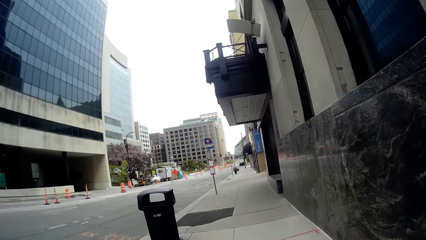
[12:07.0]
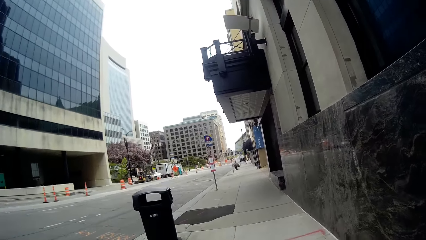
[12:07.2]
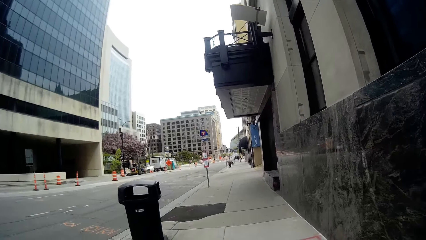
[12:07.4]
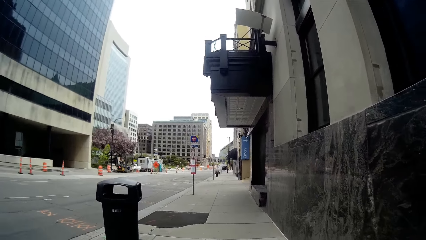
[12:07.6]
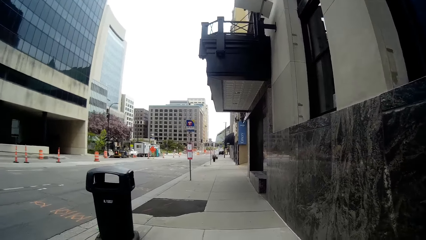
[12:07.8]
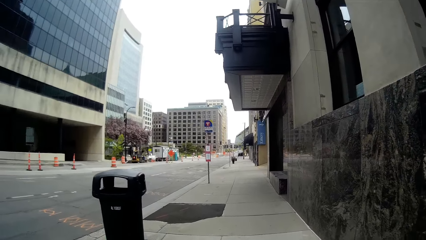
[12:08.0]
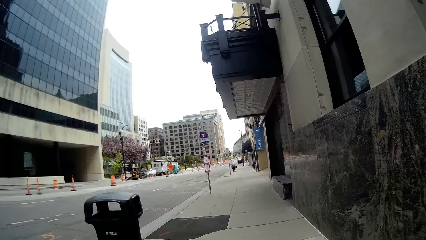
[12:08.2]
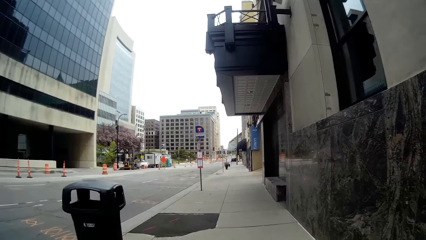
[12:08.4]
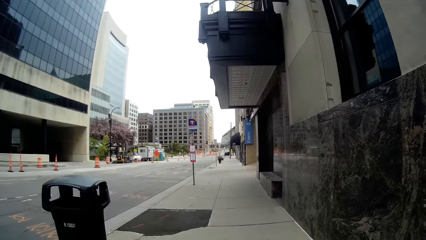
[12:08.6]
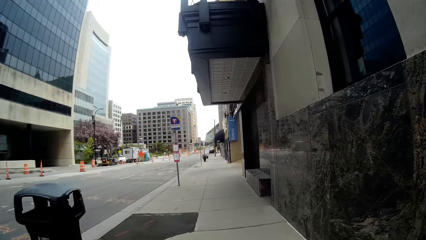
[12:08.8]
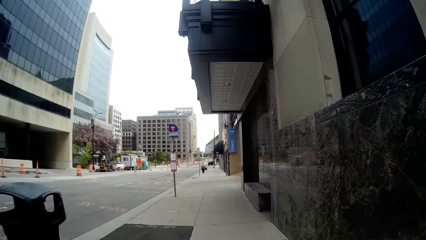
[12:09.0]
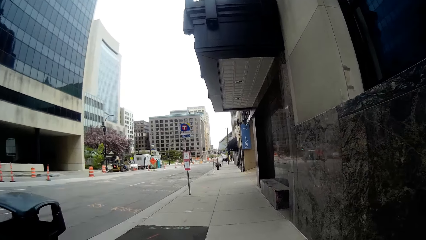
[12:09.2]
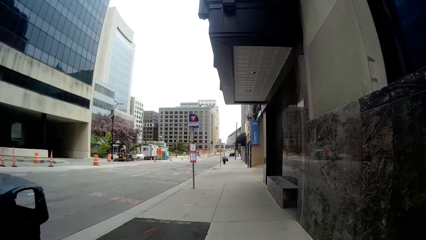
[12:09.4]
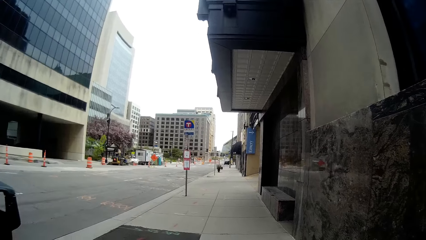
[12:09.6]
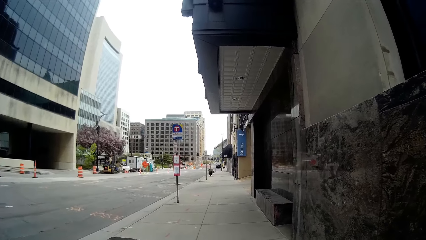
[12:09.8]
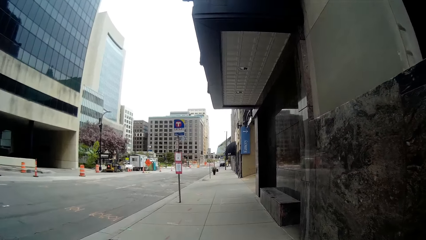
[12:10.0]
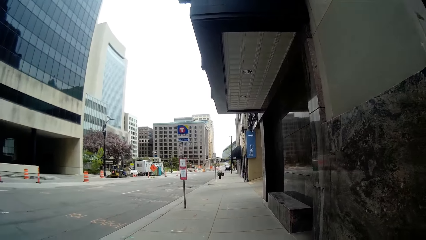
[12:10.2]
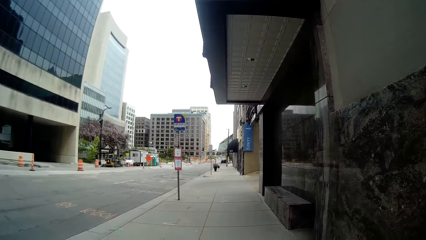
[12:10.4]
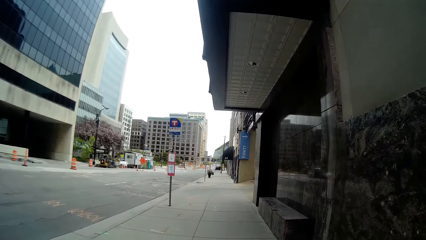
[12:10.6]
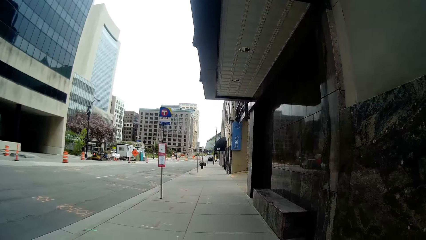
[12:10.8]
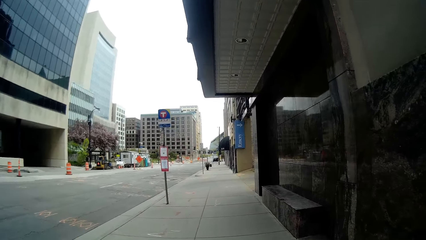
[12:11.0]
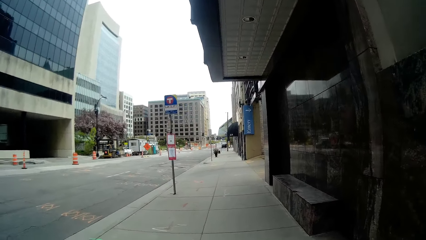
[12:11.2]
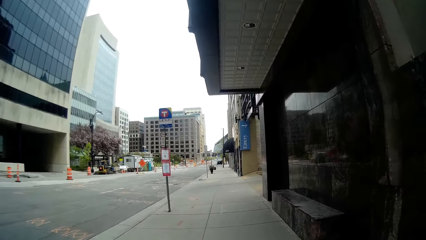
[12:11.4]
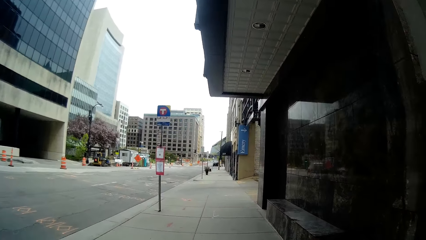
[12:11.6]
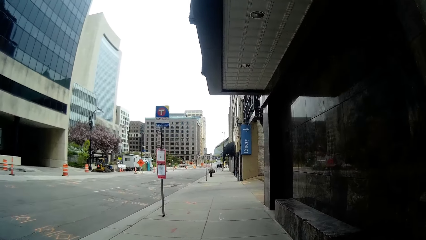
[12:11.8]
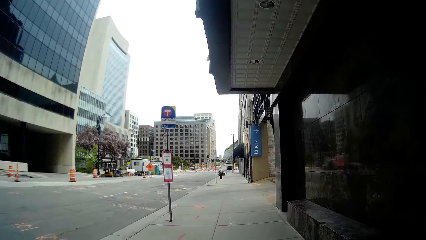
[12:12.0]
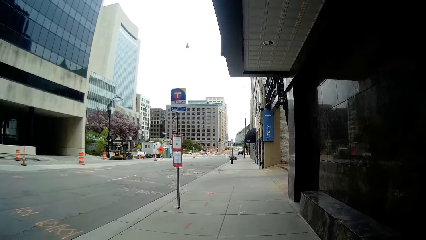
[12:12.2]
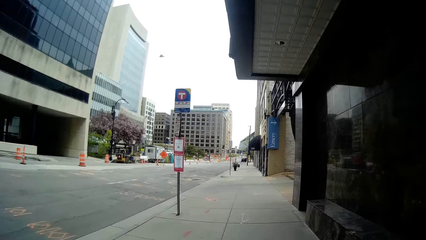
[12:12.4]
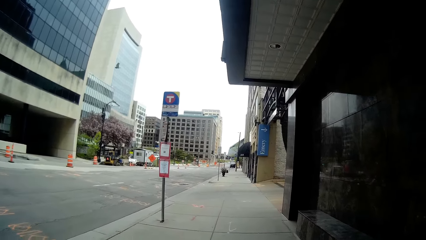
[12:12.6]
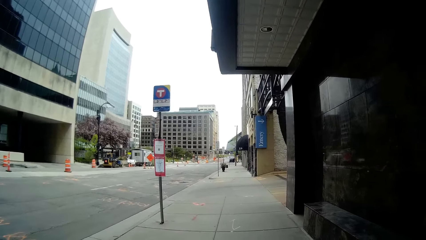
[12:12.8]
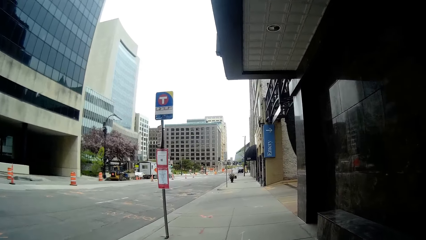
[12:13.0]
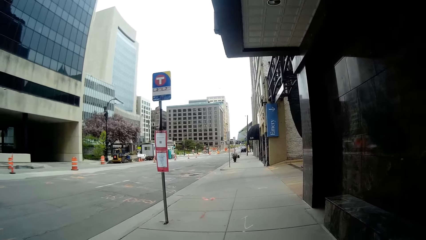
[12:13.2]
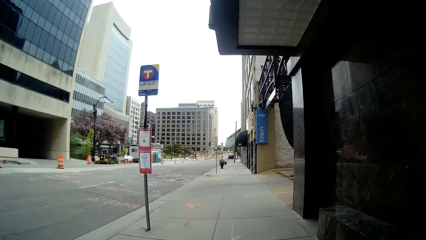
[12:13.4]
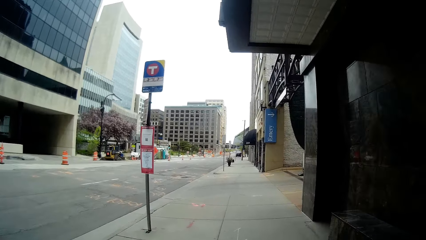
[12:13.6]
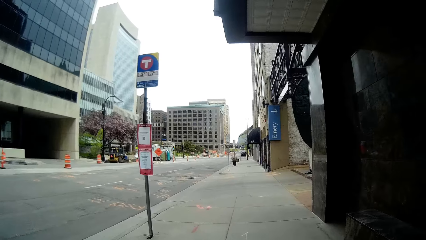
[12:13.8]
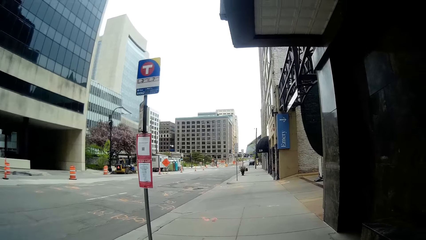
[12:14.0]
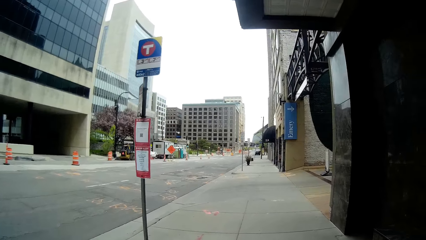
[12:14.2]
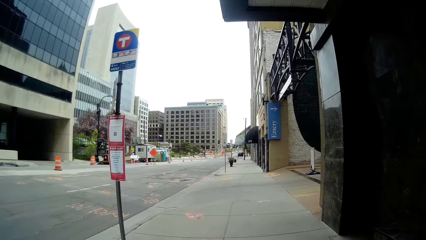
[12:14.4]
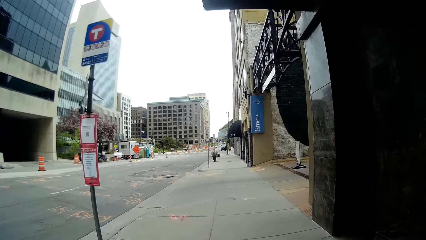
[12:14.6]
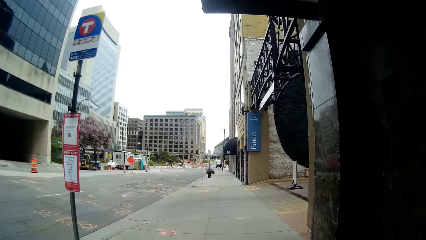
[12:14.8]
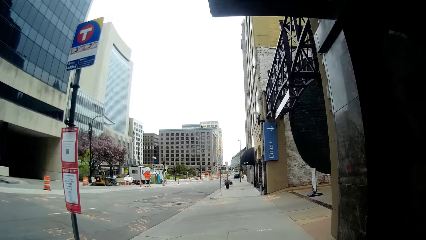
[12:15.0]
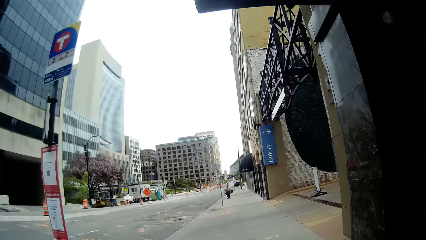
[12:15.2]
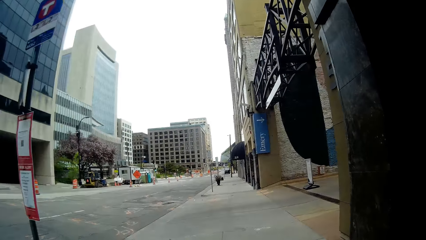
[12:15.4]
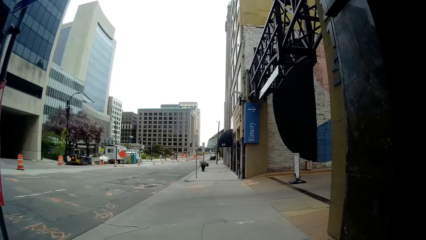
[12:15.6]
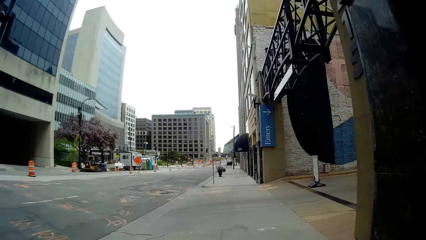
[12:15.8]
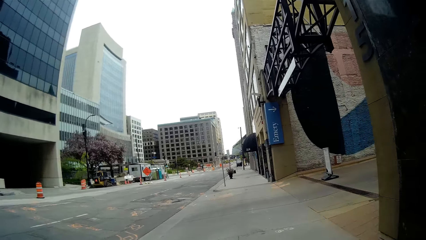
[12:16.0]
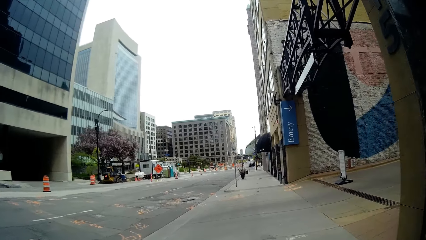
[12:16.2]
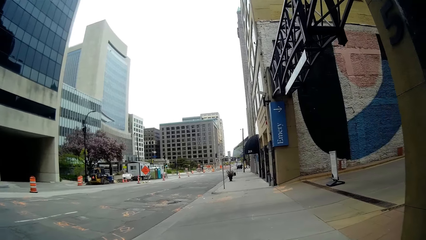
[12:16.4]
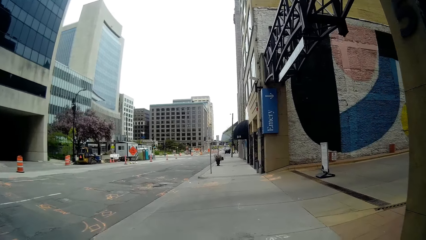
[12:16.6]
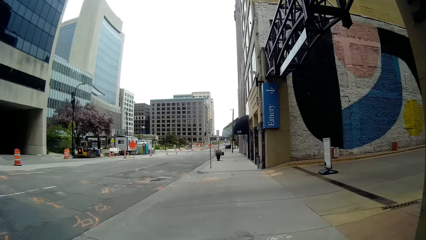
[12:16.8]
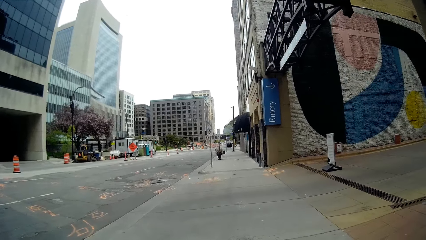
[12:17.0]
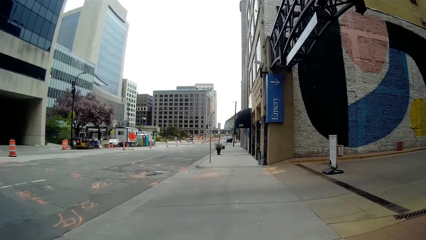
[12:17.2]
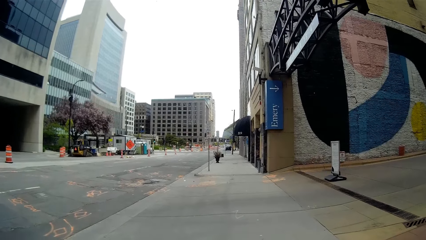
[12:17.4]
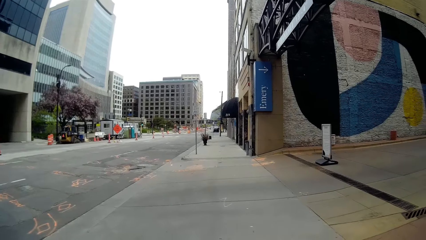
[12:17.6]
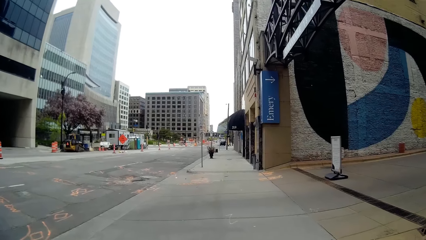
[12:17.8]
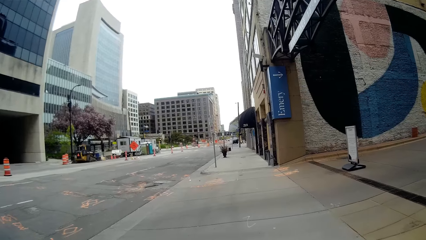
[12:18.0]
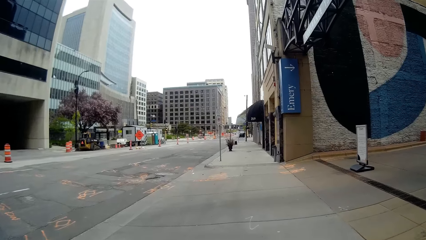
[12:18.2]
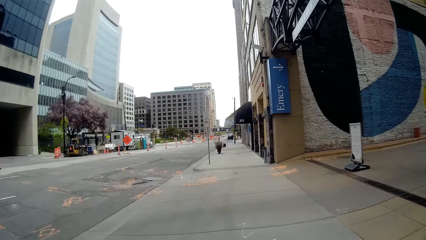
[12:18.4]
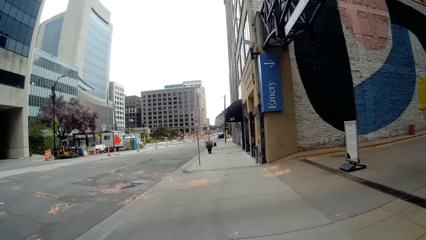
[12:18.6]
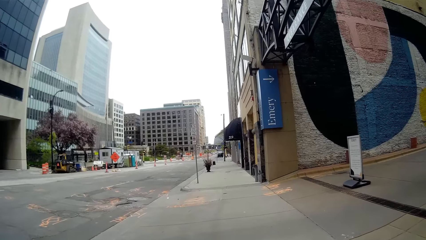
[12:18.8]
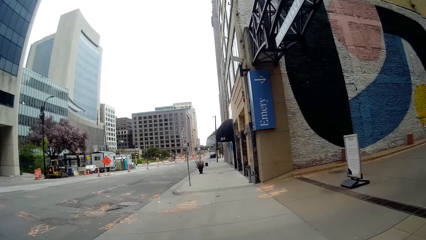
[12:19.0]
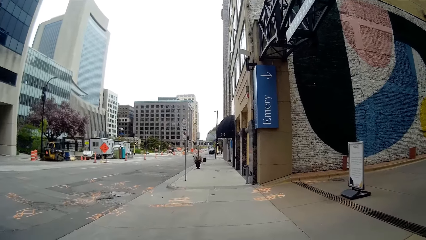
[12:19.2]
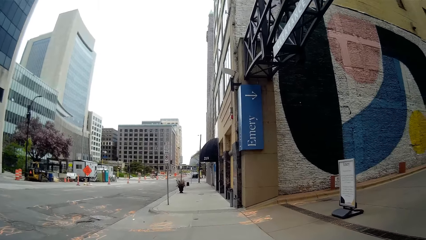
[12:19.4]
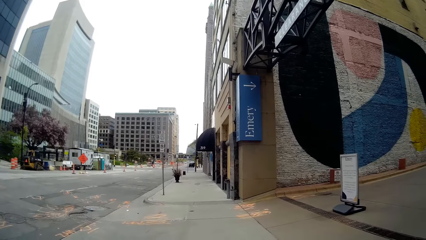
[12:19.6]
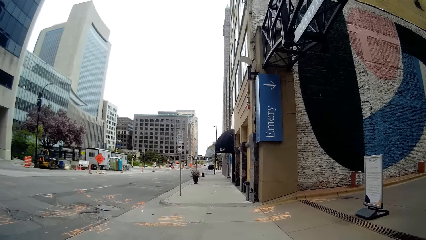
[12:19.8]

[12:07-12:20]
The camera wearer talks to the lady. They walk around.

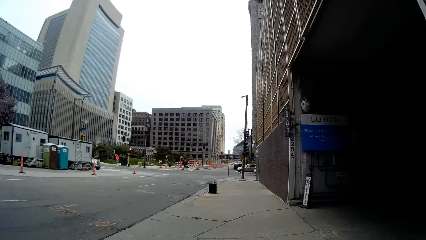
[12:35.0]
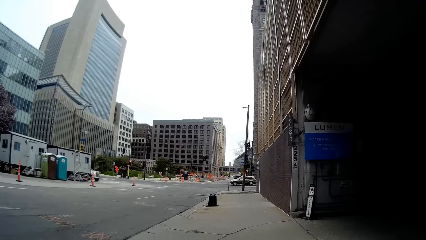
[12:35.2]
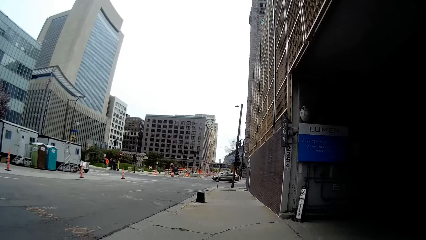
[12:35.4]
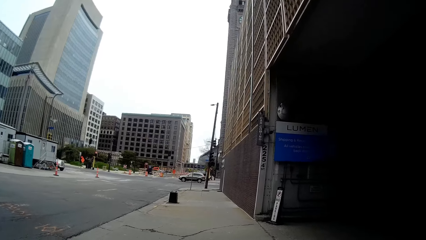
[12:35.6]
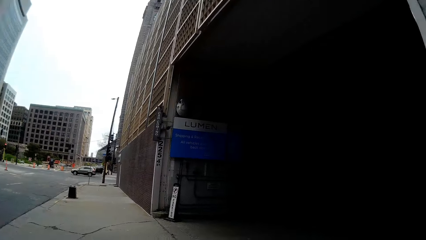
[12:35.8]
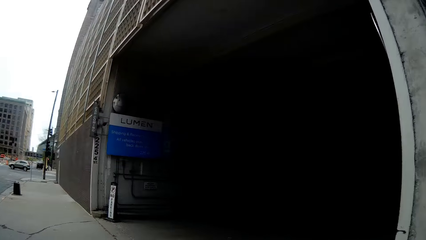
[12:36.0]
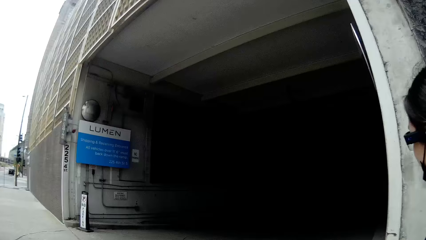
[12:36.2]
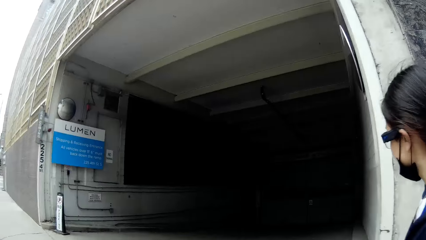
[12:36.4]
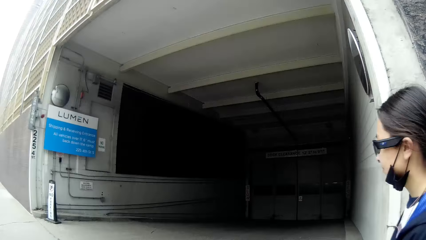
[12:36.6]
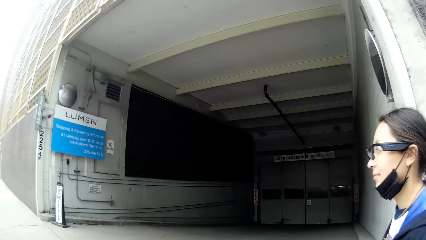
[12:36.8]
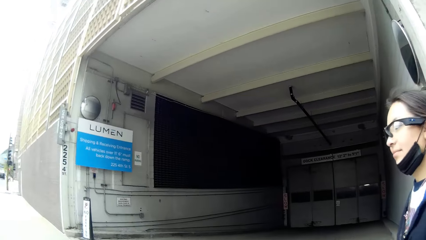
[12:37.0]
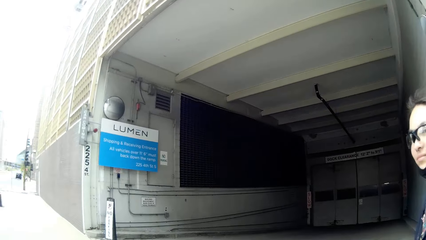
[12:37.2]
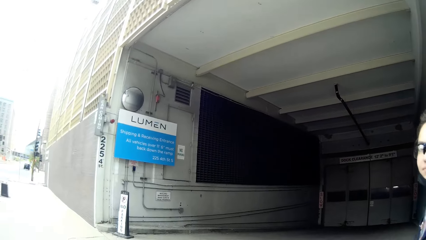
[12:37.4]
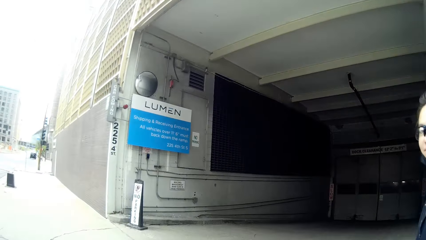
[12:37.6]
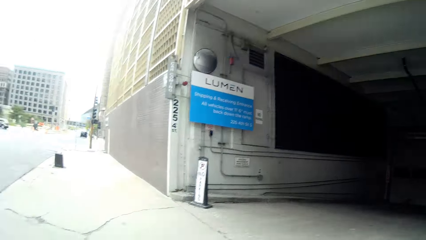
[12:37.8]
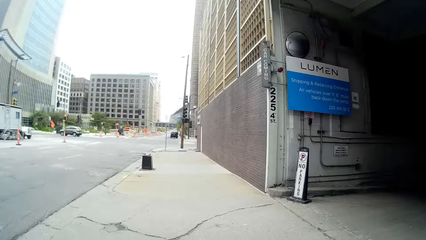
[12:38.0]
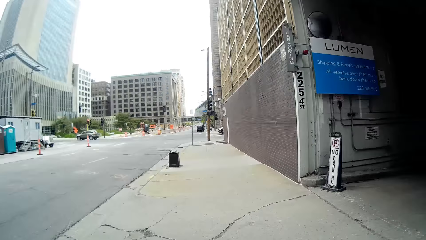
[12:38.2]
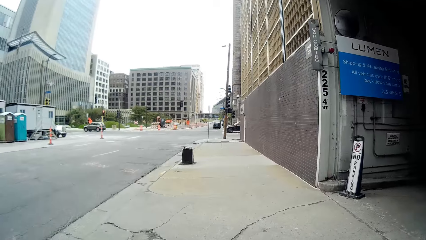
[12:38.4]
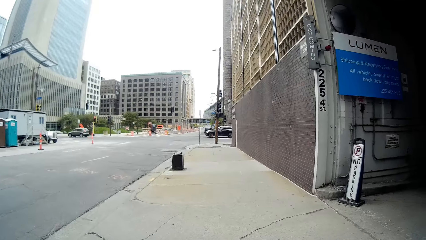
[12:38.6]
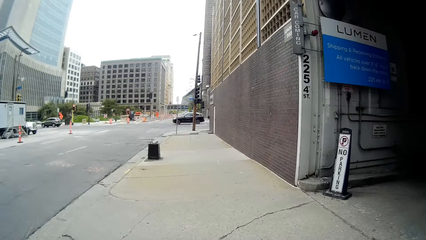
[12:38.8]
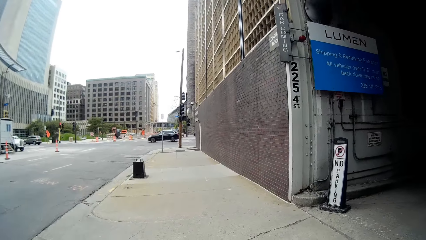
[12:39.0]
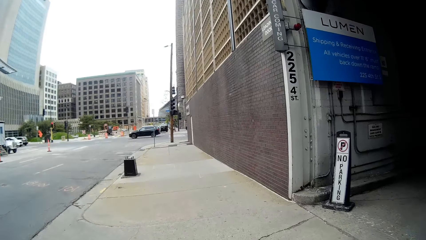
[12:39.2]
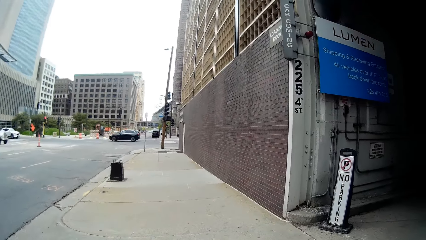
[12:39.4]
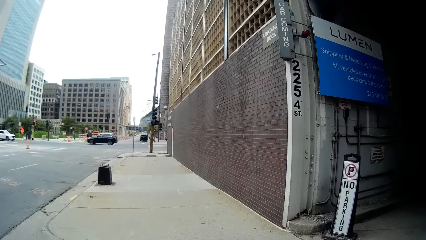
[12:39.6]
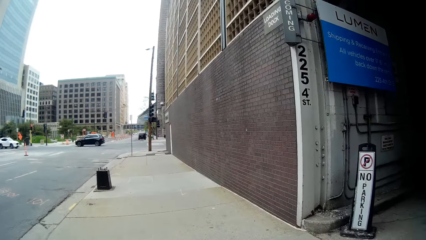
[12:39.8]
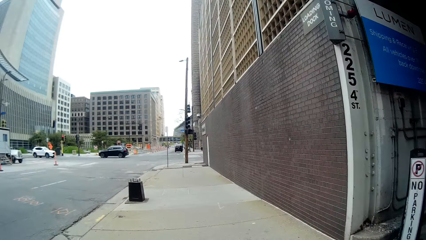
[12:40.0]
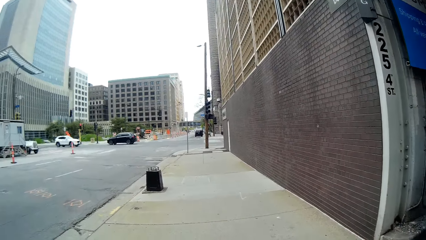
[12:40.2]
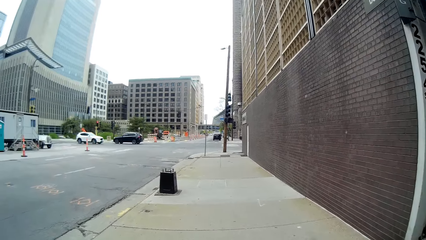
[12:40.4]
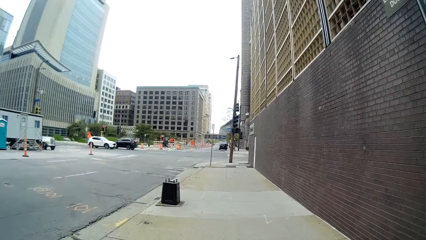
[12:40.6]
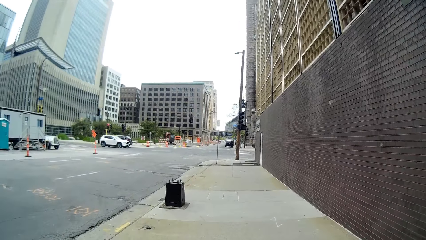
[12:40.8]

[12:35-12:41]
The camera wearer looks around. They walk around.
